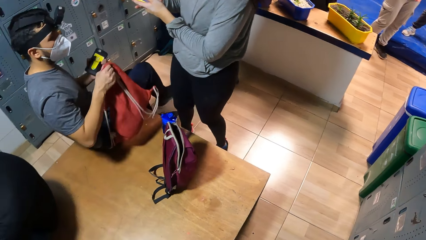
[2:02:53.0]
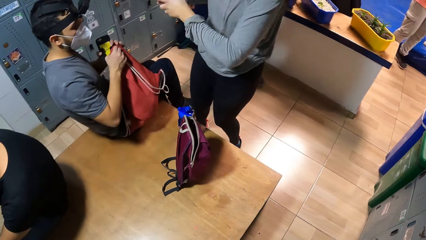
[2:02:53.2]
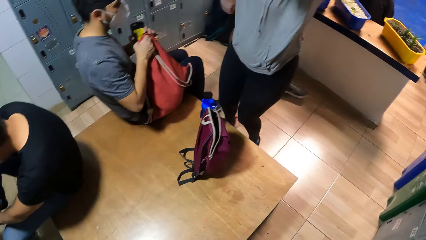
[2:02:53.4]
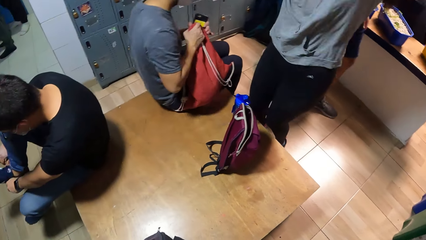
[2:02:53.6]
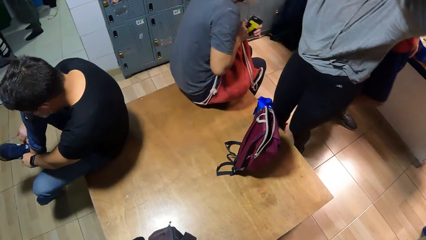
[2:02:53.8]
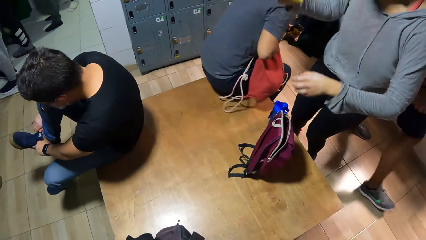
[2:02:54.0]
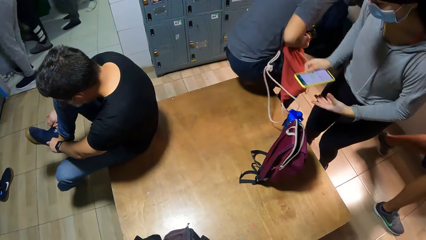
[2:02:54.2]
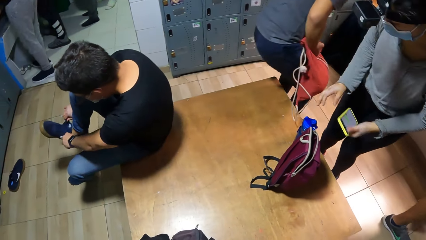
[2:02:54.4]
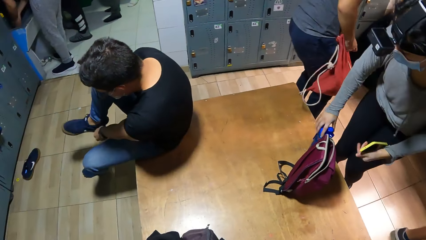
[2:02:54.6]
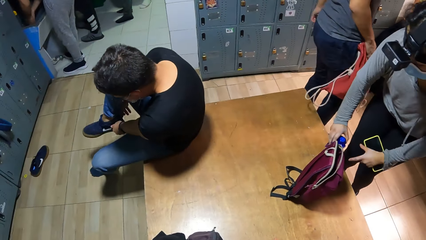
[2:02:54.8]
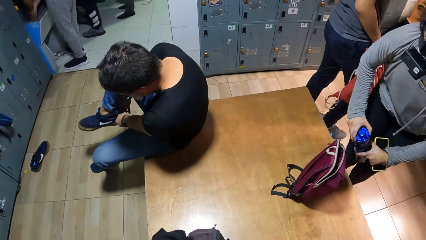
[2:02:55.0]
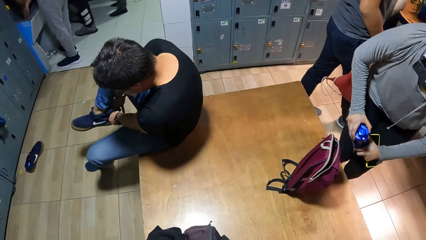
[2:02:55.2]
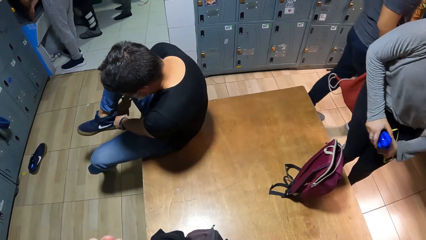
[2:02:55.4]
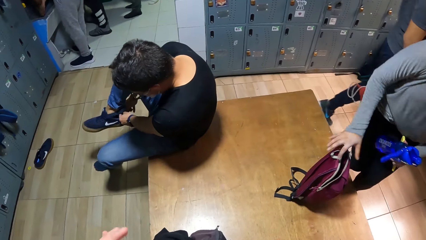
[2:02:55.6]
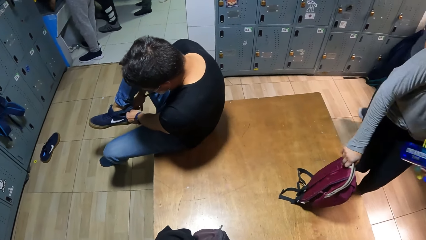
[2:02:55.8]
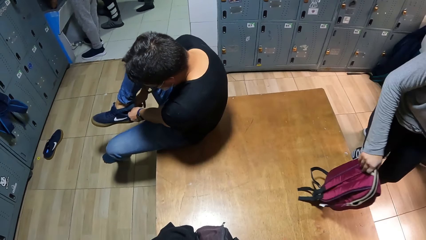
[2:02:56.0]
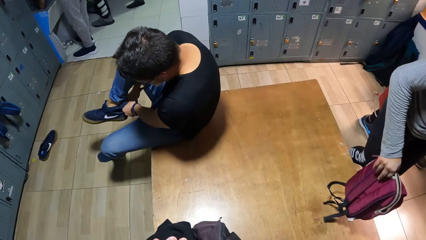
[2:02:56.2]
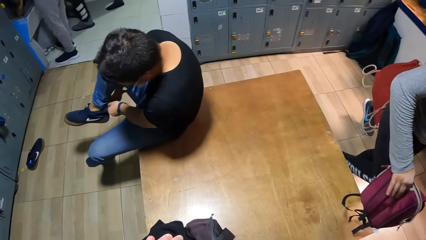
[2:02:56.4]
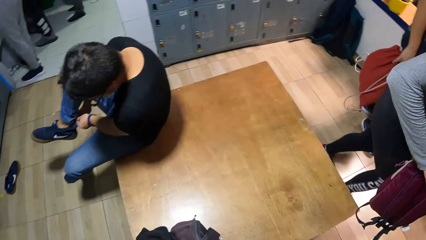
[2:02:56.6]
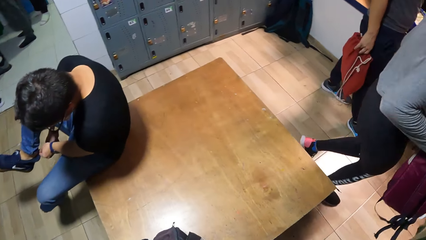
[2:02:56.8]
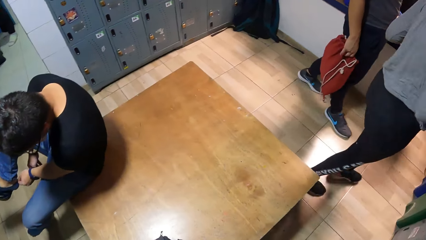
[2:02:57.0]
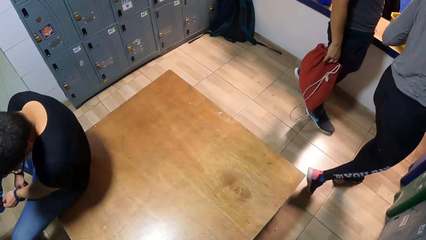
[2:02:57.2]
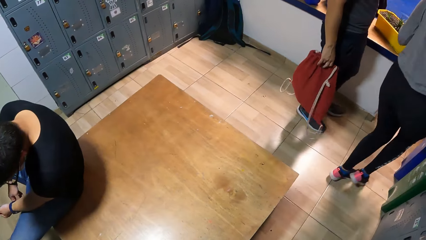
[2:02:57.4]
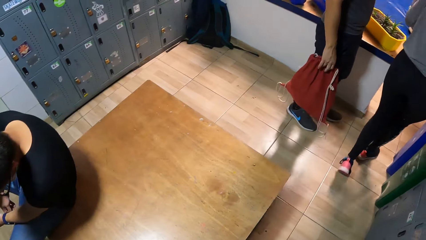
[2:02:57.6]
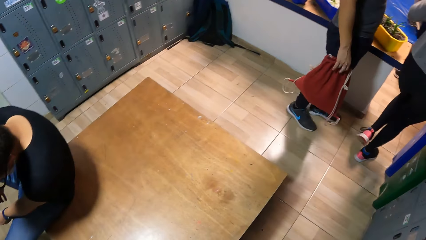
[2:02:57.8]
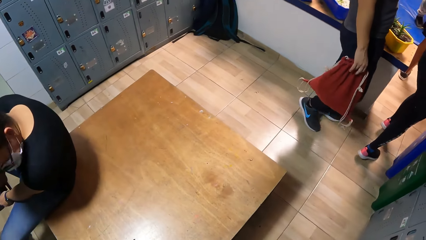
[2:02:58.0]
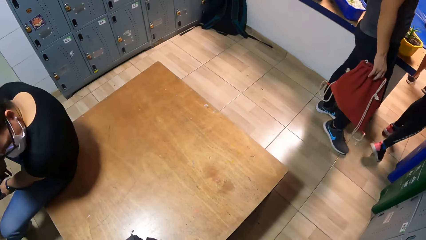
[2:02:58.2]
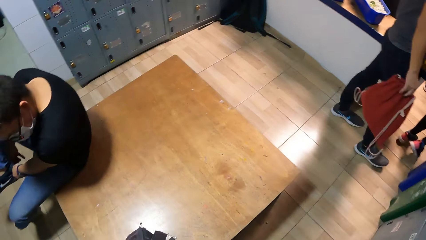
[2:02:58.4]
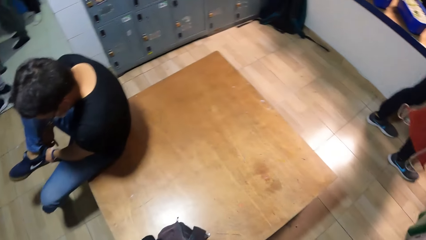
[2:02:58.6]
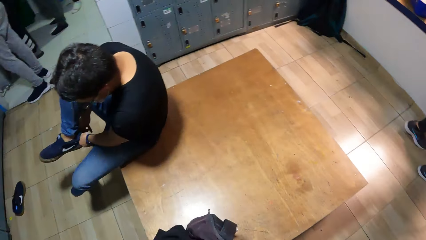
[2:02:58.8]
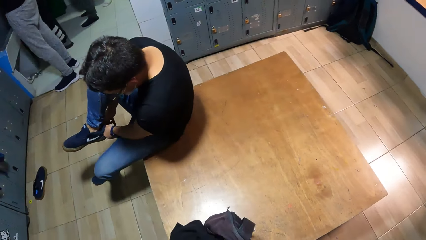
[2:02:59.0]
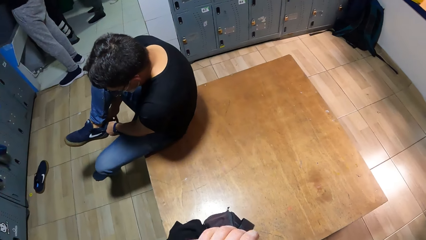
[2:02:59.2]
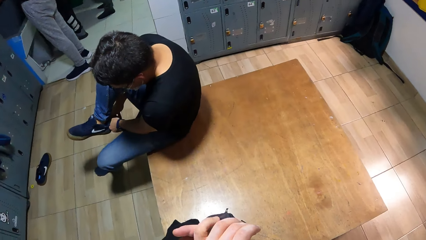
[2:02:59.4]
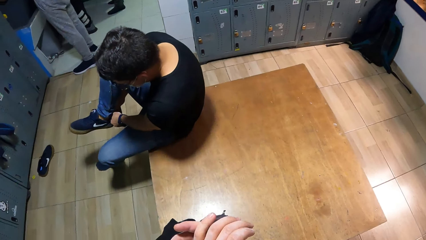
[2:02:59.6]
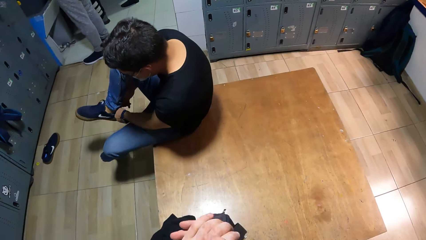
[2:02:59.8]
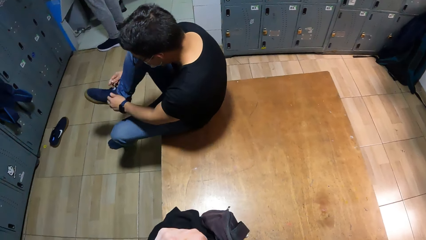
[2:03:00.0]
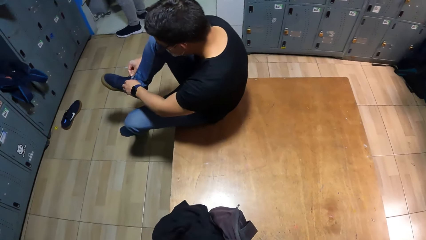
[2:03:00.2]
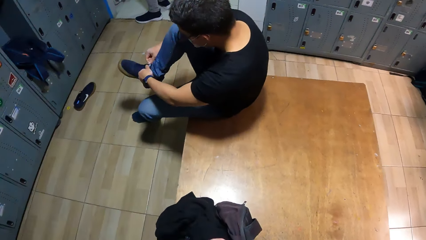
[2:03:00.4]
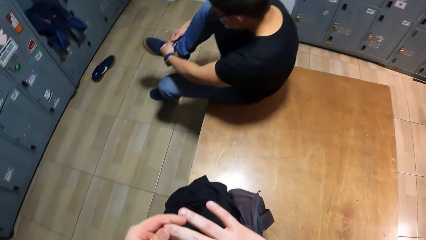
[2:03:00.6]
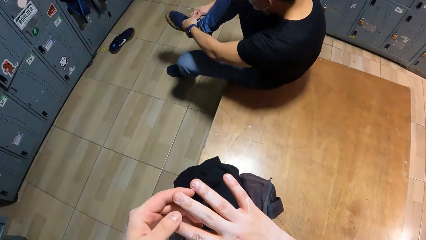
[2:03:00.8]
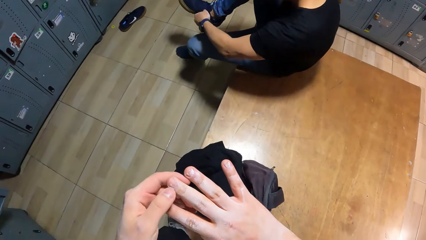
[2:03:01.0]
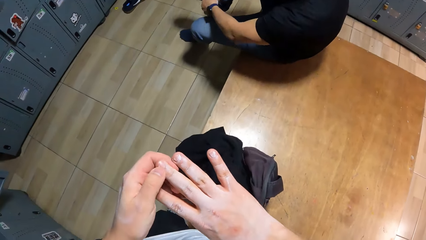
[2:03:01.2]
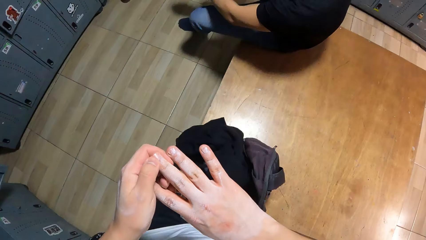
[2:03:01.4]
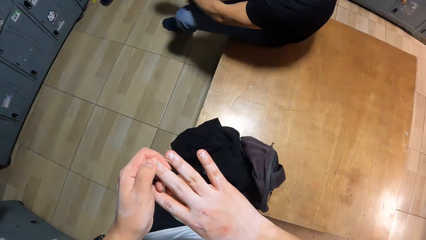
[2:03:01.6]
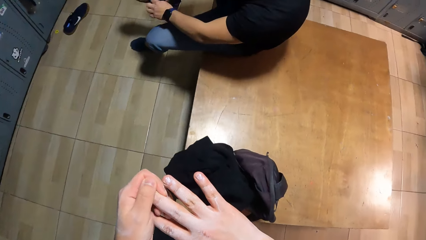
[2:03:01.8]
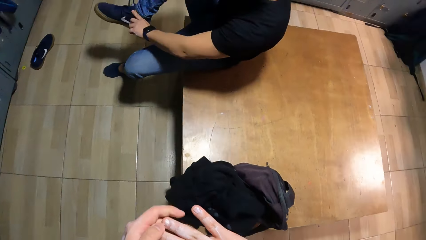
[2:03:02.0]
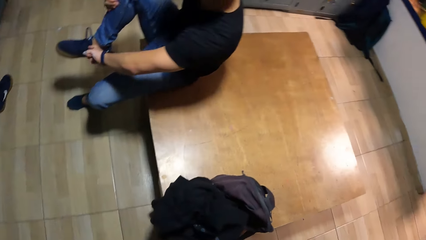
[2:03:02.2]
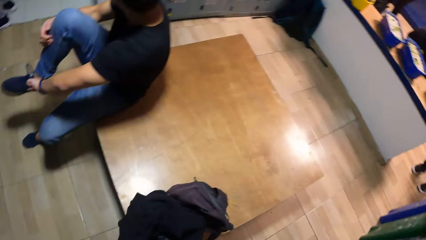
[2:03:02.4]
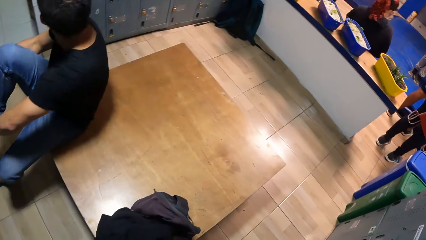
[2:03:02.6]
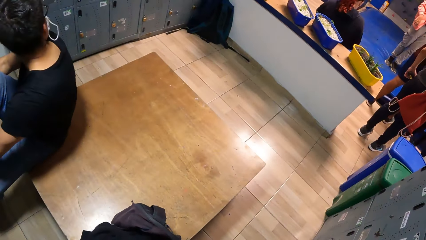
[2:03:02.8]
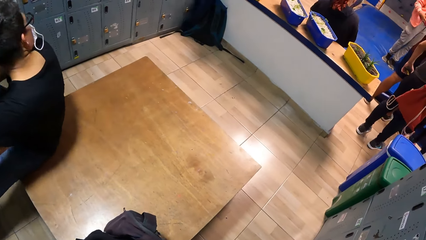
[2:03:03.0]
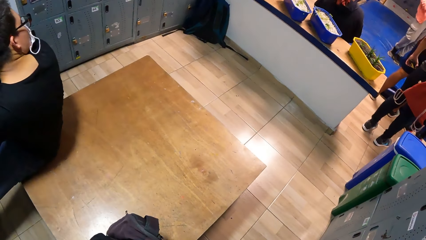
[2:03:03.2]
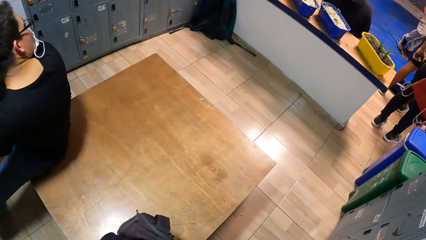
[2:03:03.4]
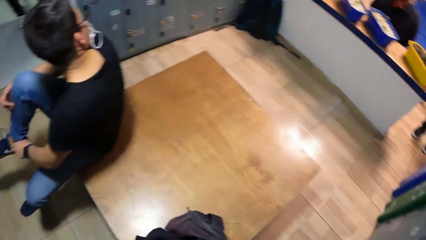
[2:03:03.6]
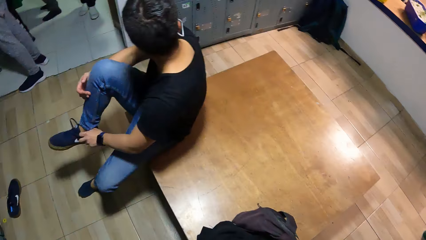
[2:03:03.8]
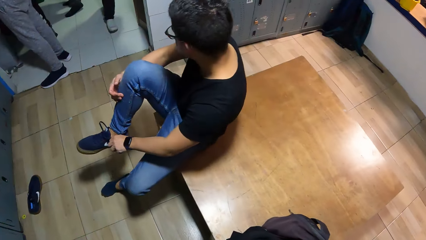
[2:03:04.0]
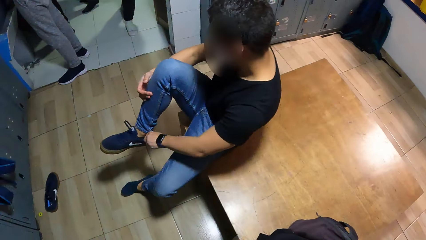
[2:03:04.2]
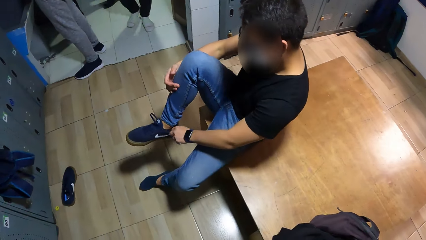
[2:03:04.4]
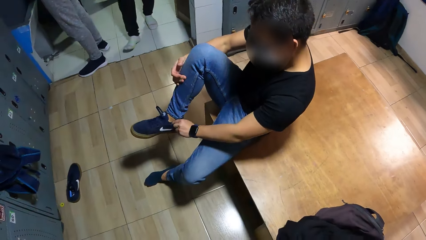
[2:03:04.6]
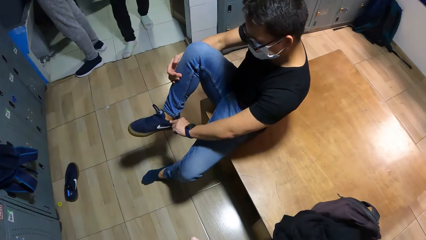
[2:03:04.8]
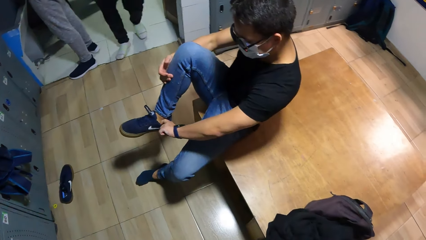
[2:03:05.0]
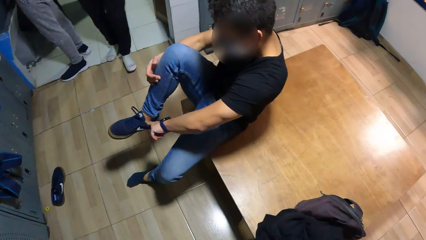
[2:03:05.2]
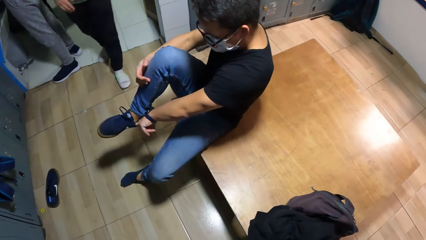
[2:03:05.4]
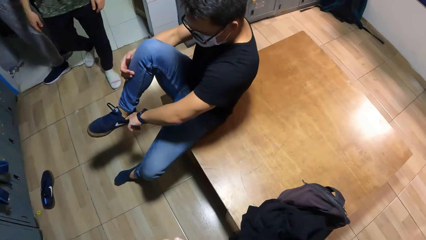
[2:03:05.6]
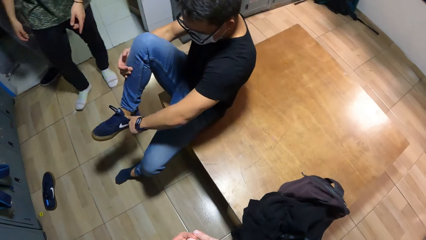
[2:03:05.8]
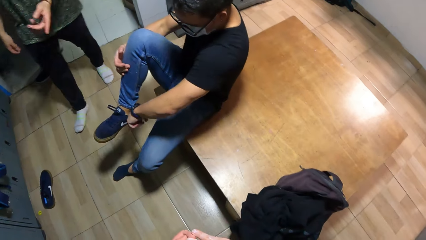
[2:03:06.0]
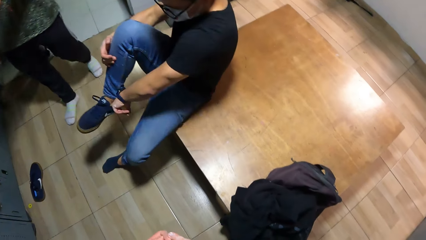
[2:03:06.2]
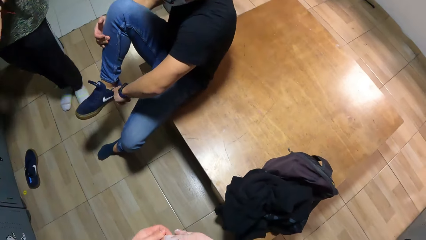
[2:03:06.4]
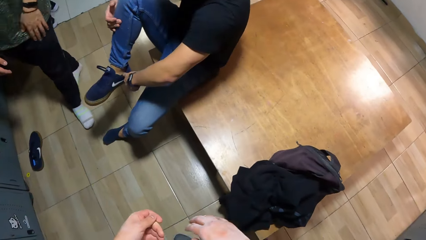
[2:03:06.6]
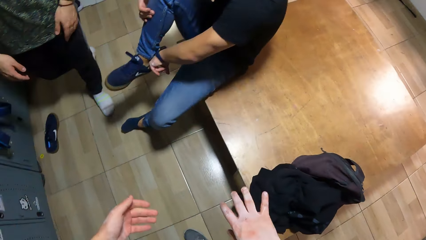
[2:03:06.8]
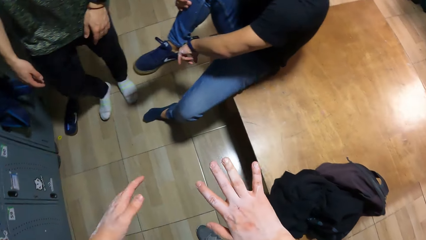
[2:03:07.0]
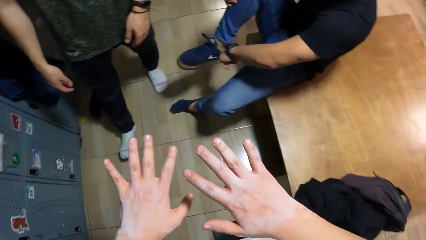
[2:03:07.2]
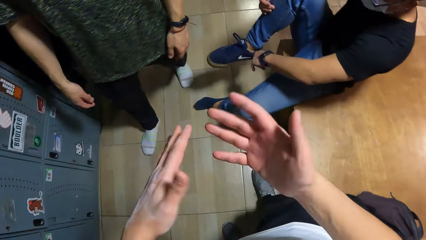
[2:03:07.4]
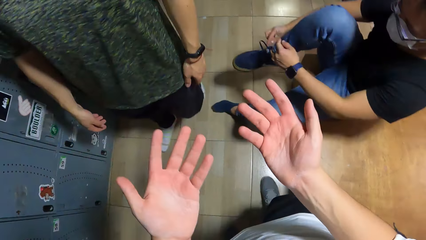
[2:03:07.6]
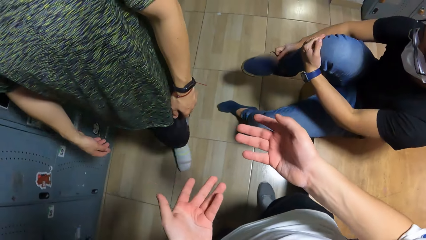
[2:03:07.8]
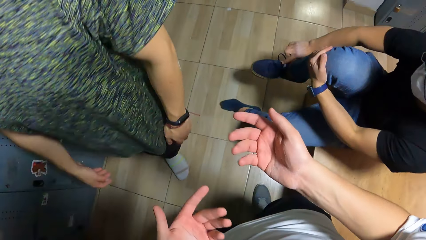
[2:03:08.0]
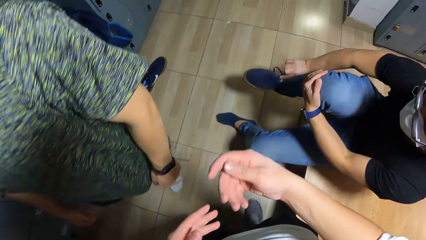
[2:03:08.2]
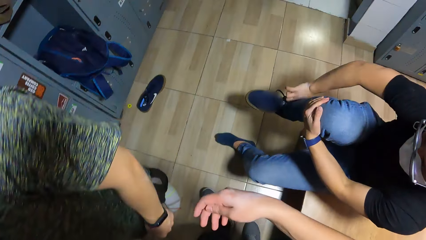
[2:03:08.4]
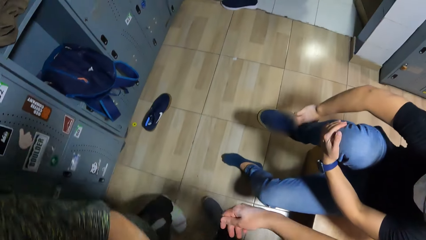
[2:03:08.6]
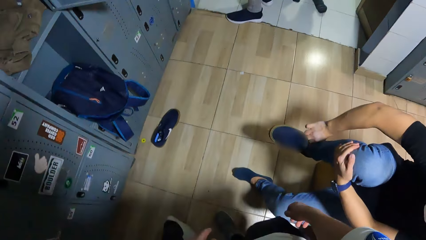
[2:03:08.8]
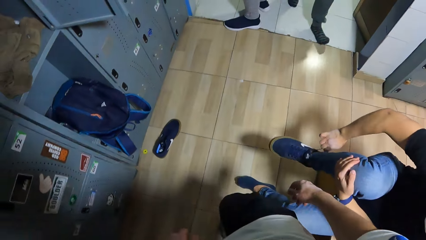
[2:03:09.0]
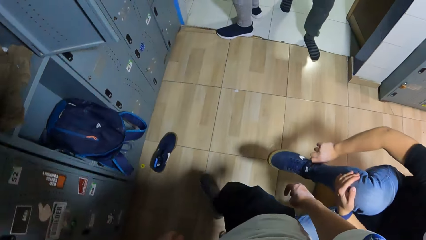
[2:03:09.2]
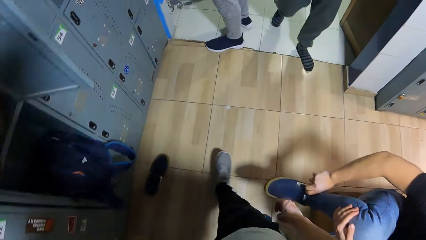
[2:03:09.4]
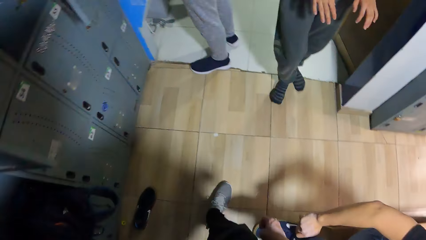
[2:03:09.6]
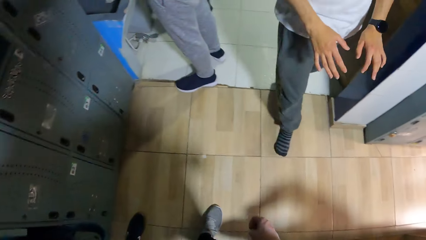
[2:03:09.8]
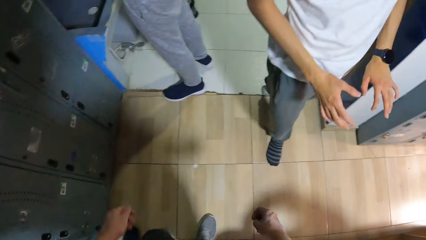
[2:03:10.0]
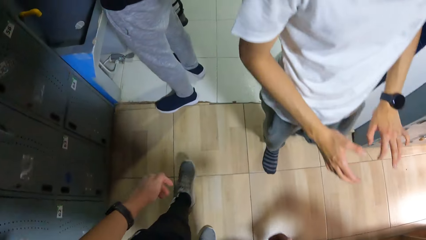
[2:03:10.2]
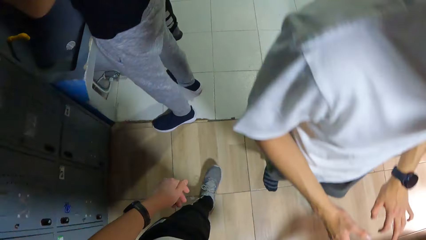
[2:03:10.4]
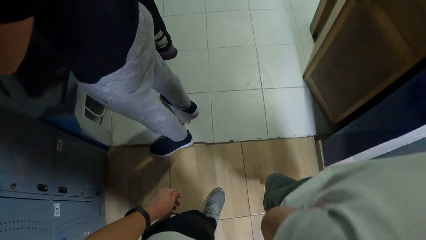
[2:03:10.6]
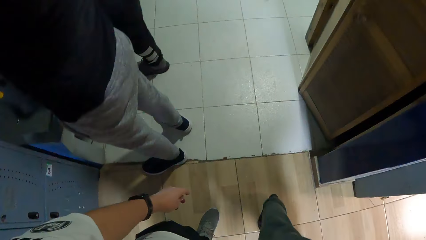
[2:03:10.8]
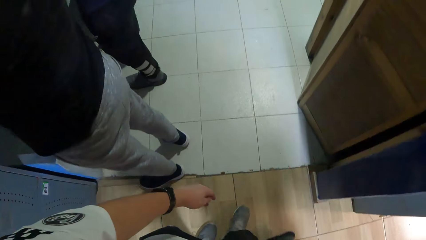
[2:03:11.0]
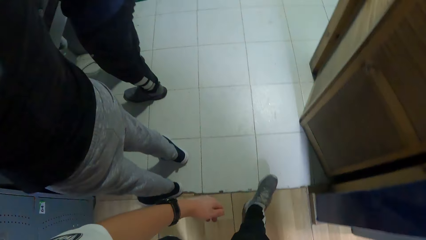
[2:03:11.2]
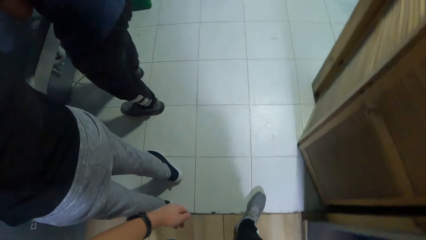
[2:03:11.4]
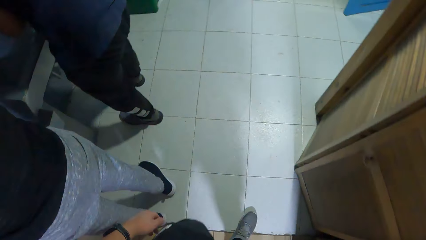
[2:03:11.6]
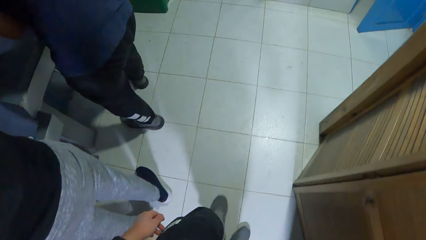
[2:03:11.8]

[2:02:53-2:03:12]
A man picks a drawstring backpack on the wooden bench with his right hand. A woman raises both hands. The man rises from the wooden bench. The woman picks a water bottle on the wooden bench with her right hand. The woman passes the water bottle in her right hand to her left hand. The woman picks a bag on the wooden bench with her right hand. The man leaves the locker room with the woman. The camera wearer holds hands together. He presses his right finger with his left finger. He looks around the house. Another man interacts with the camera wearer. The camera wearer gestures with hands. Another man walks past the camera wearer. The camera wearer walks towards a basin in a washroom.
